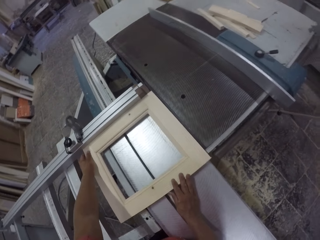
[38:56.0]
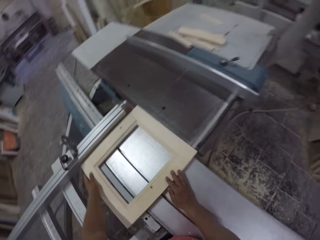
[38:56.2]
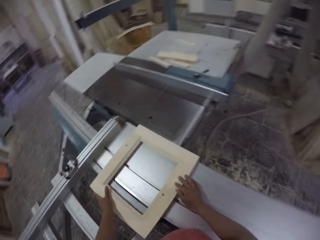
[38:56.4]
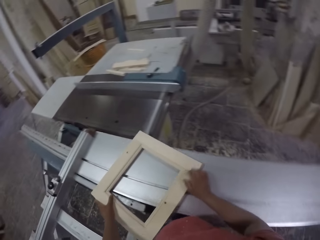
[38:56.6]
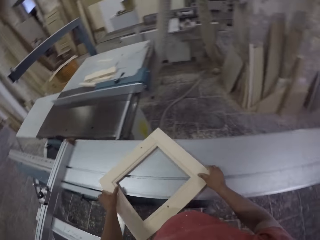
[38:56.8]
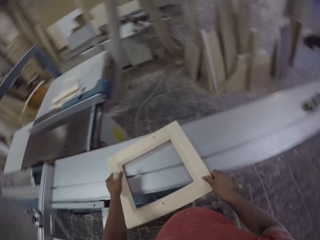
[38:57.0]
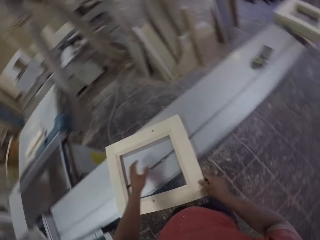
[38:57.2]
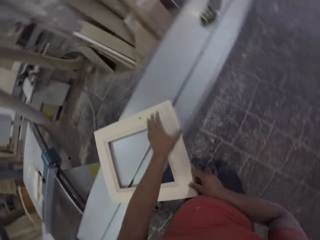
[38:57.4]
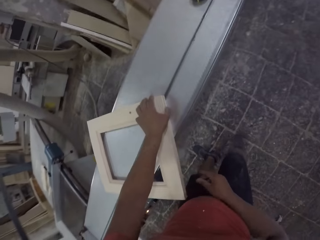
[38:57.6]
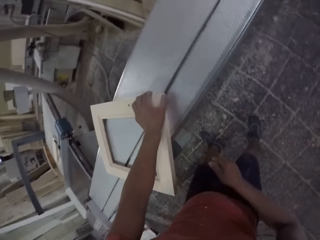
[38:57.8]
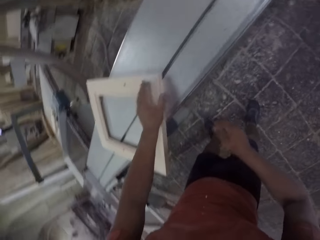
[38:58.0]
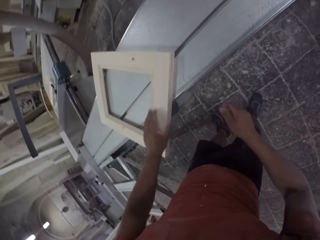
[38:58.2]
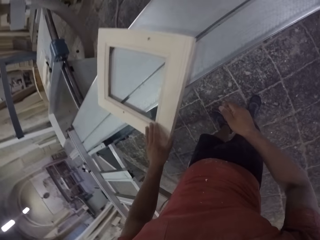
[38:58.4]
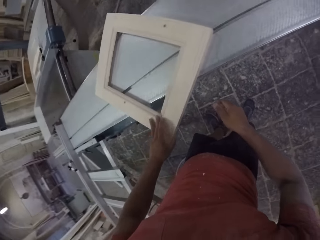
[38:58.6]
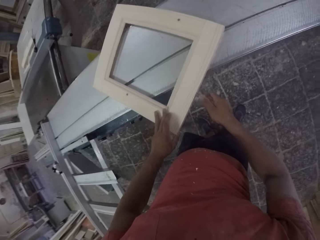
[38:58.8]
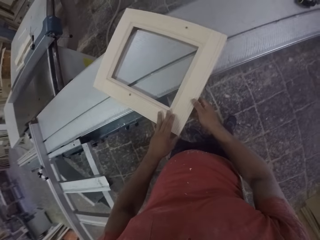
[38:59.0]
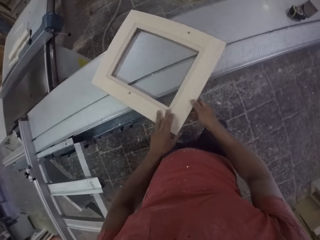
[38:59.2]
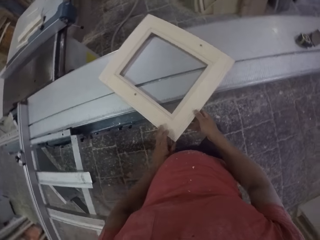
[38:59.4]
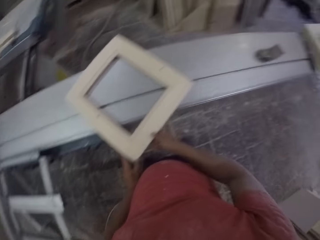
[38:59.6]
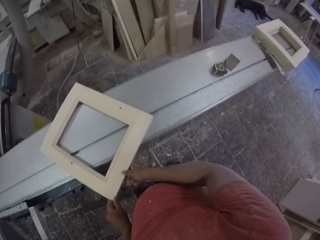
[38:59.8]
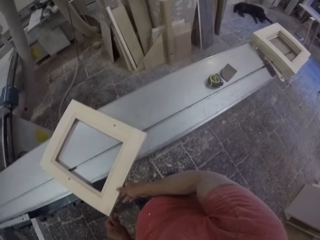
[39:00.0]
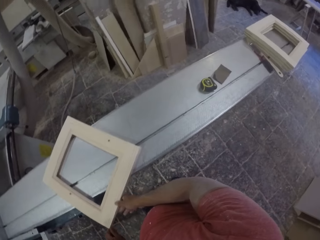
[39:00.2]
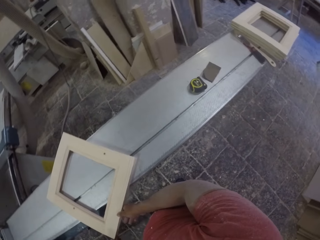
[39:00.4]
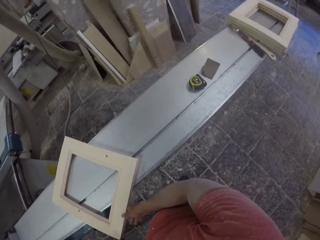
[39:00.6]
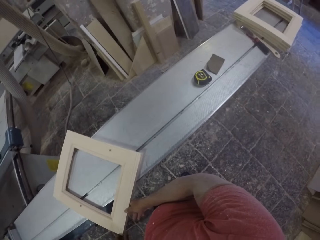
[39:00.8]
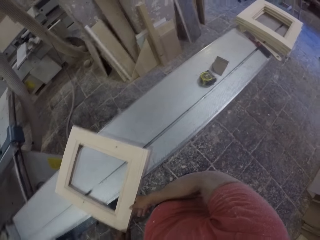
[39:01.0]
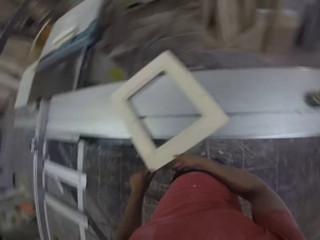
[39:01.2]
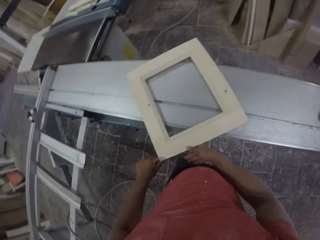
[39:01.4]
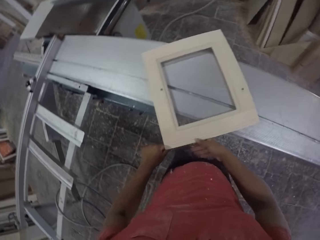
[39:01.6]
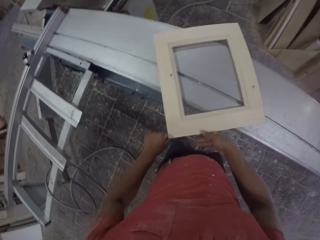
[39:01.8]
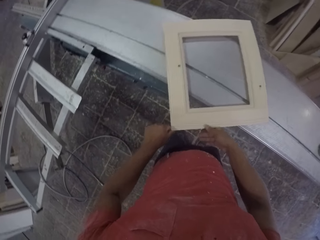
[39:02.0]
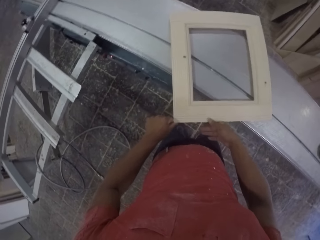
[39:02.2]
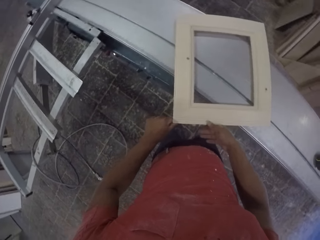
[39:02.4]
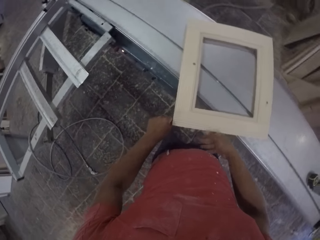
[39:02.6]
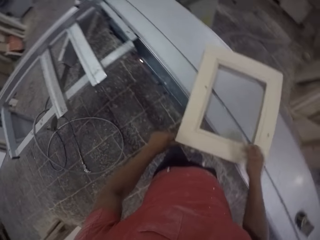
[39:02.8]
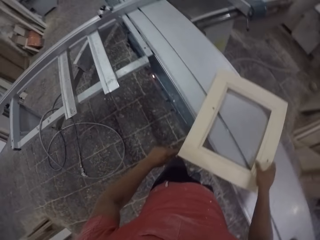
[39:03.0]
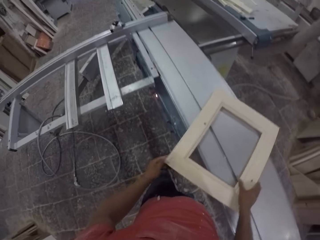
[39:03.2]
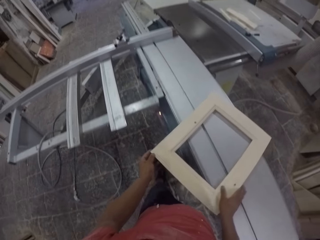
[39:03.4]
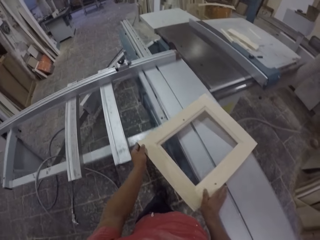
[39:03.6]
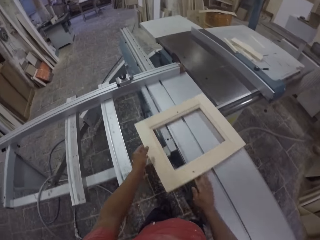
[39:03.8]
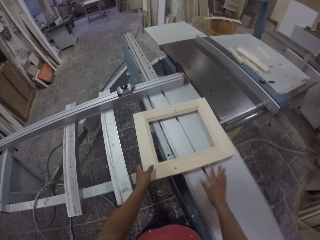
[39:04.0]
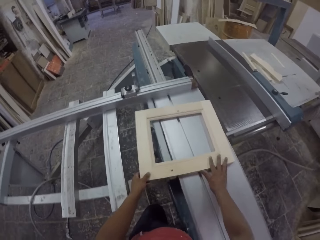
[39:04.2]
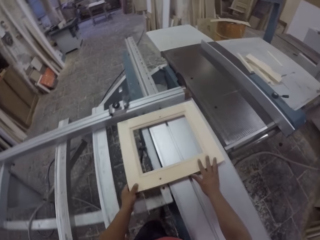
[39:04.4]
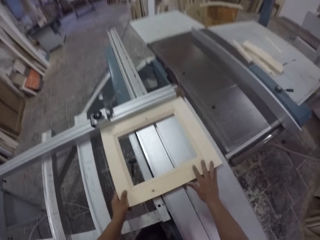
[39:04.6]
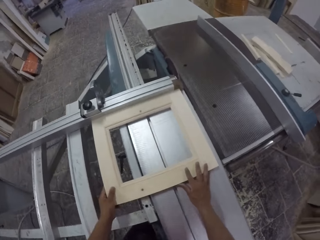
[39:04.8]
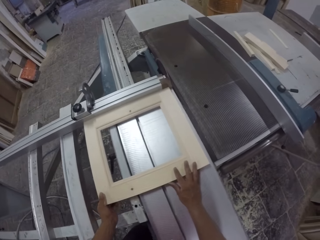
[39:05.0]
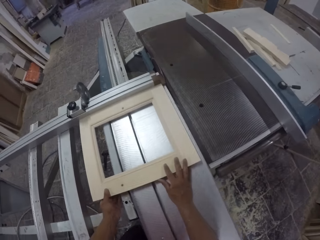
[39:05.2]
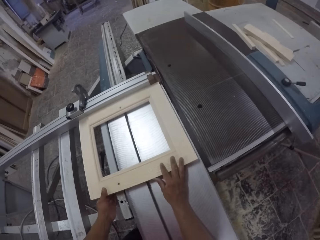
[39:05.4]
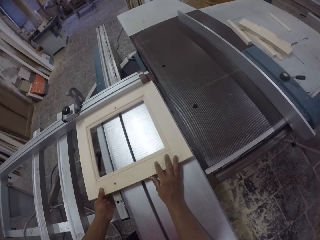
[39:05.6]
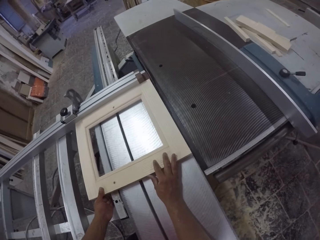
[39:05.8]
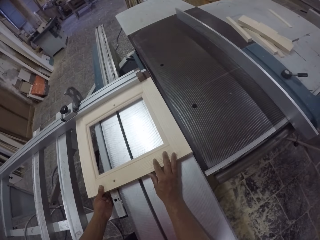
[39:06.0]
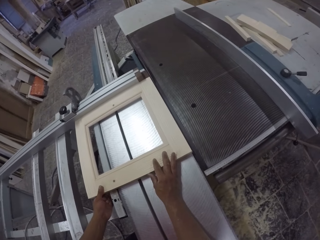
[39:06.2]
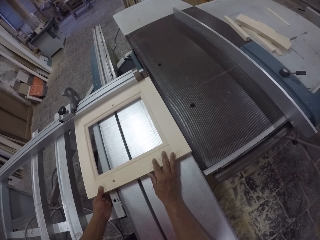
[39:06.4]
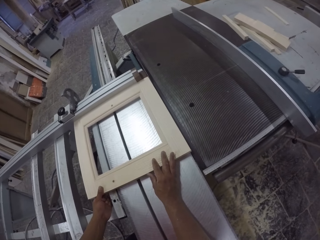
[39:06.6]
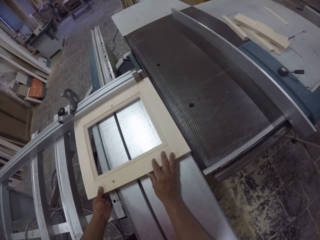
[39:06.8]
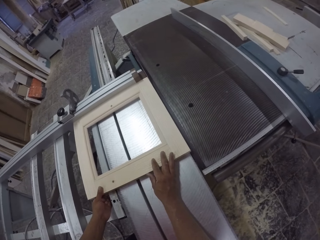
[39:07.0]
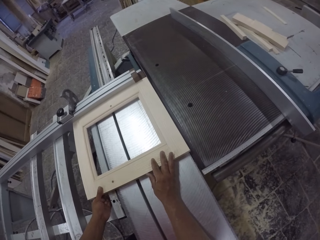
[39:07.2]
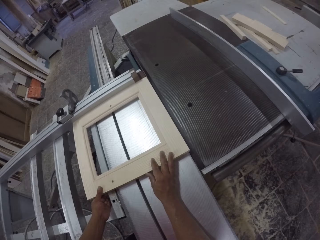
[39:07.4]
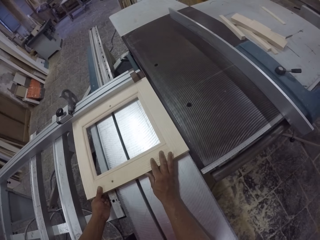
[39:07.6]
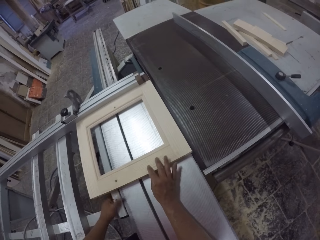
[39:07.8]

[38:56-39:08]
The camera wearer slides a piece of wood. They look around. They slide the piece of wood. They align the piece of wood on the machine.

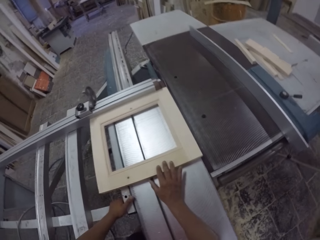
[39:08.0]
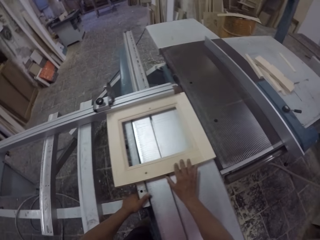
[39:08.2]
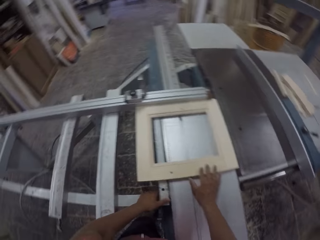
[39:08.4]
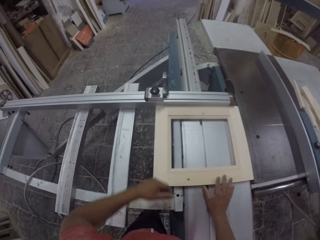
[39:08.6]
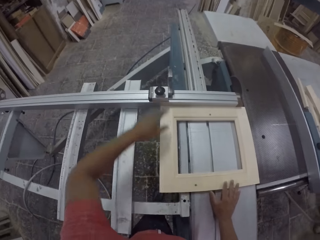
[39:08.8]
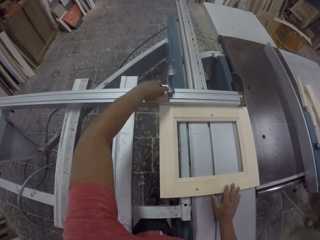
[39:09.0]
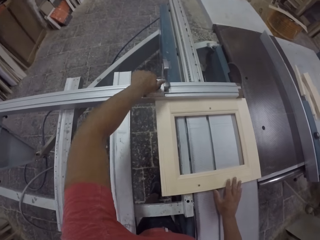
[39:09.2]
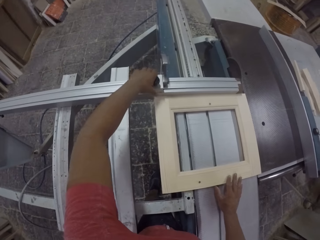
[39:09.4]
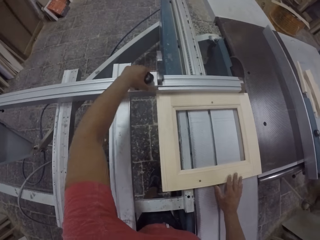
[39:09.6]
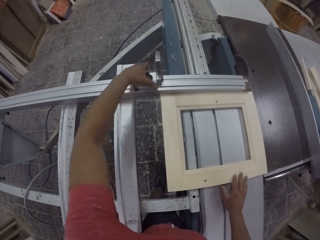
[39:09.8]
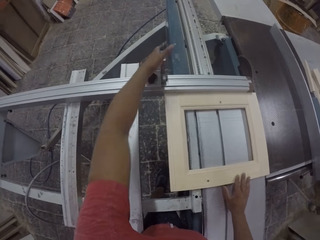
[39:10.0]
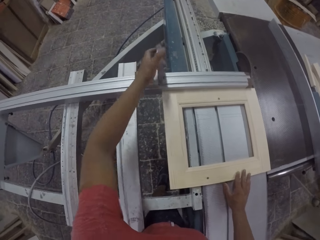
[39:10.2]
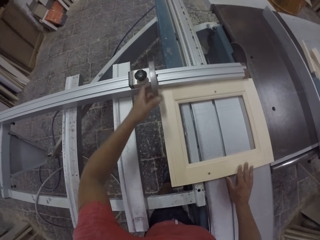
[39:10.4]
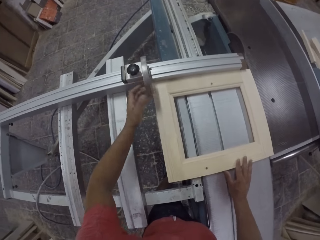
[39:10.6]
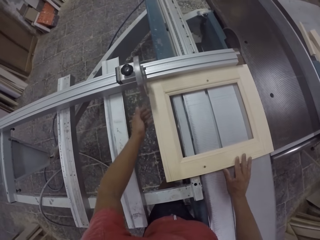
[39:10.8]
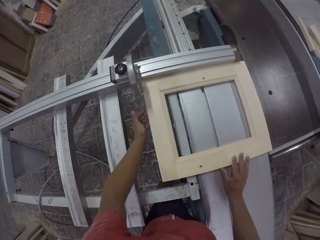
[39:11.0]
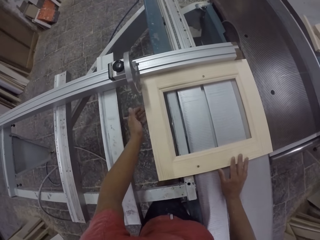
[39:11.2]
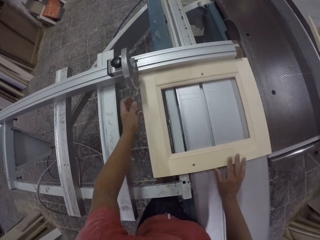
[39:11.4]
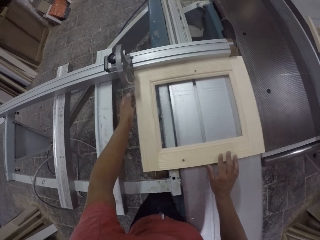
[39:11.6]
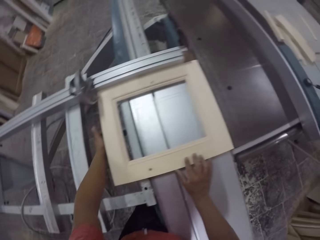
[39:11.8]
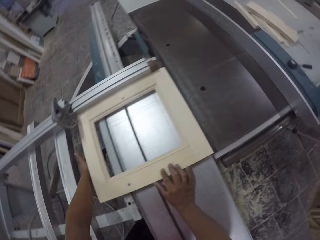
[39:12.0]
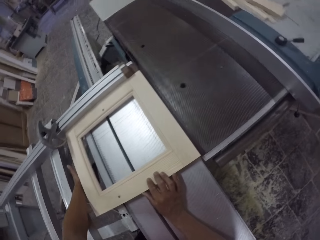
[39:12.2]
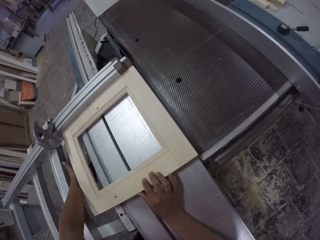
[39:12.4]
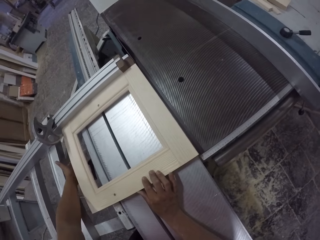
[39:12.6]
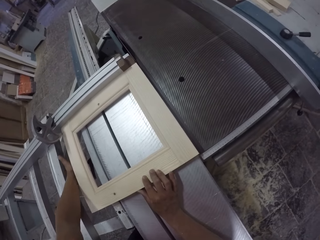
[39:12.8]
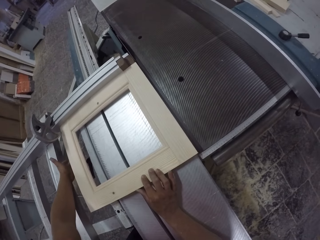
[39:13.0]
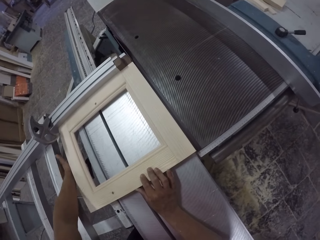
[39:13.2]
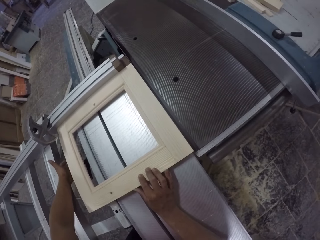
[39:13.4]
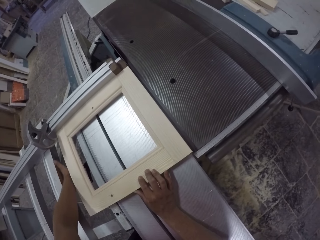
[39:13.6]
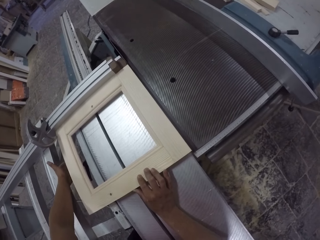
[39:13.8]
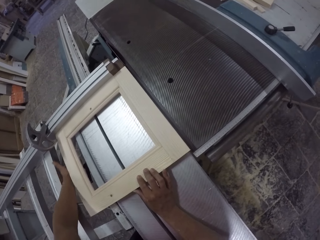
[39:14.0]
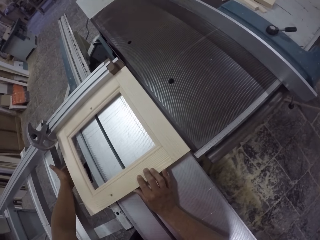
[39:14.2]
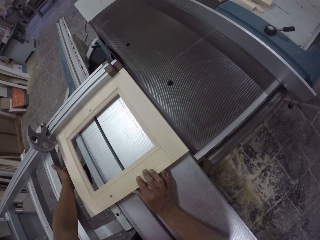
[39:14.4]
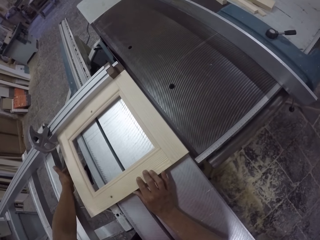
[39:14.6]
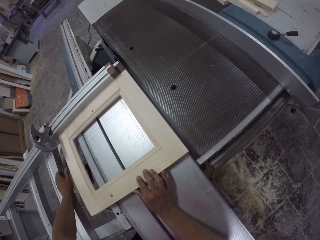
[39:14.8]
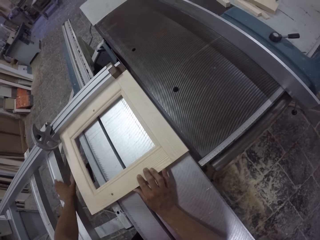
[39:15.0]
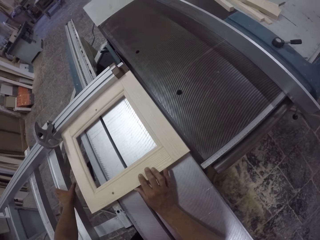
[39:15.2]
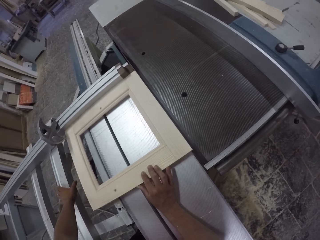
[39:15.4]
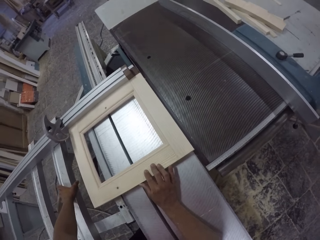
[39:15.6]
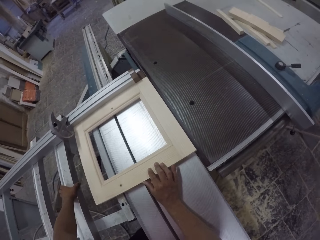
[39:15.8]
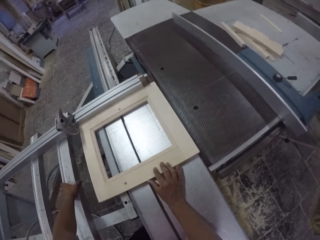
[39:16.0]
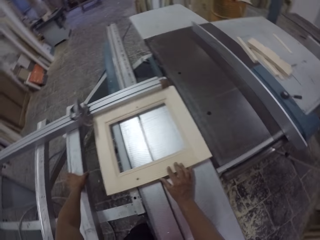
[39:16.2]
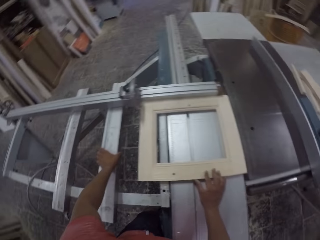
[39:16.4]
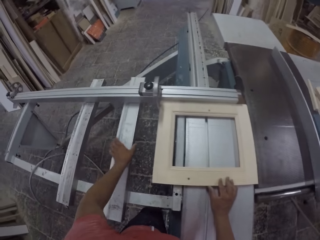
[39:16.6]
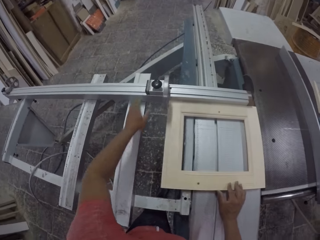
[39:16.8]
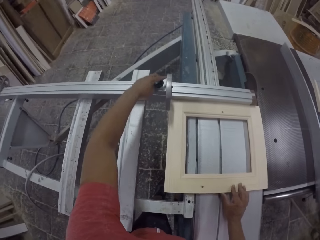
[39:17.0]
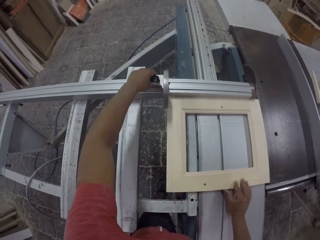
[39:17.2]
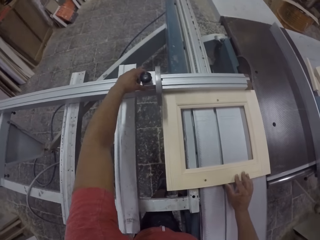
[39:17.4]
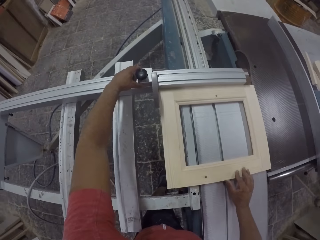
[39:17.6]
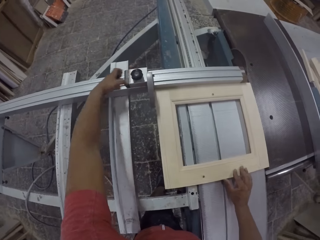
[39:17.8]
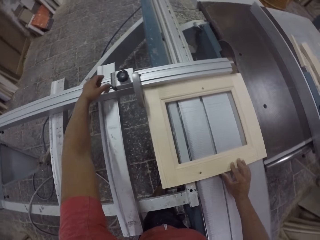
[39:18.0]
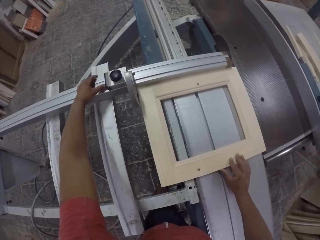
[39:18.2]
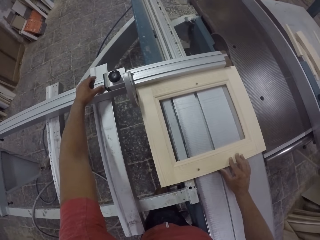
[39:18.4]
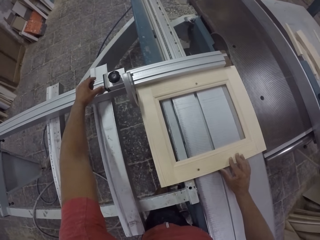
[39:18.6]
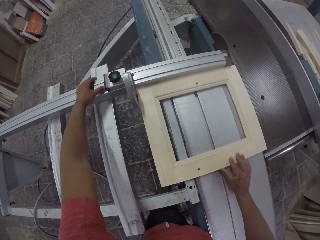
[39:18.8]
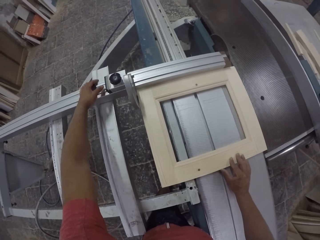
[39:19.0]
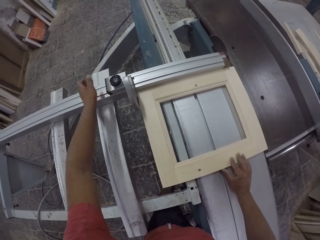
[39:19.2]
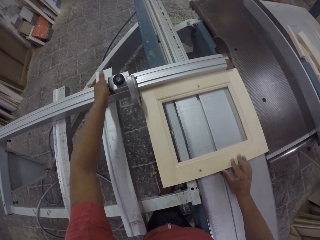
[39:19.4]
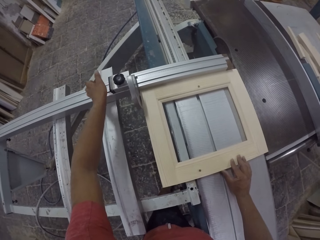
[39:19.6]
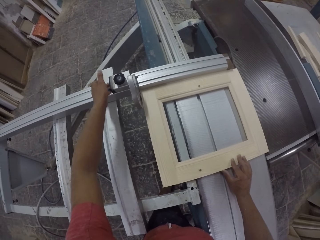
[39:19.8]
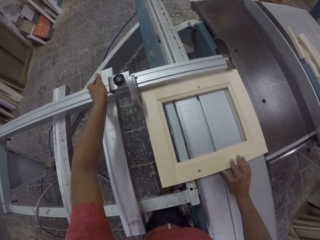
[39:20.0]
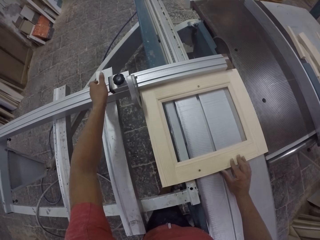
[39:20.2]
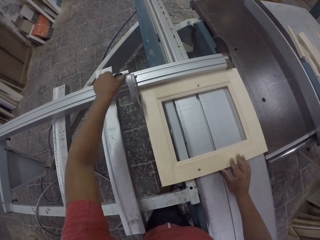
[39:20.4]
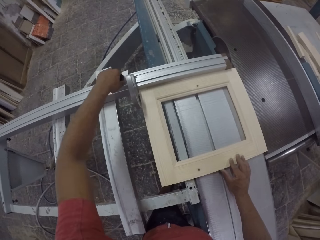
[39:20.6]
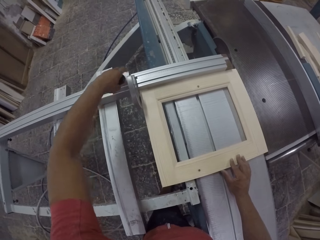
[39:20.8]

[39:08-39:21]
The camera wearer adjusts the cutting machine. They operate the wood machine.
